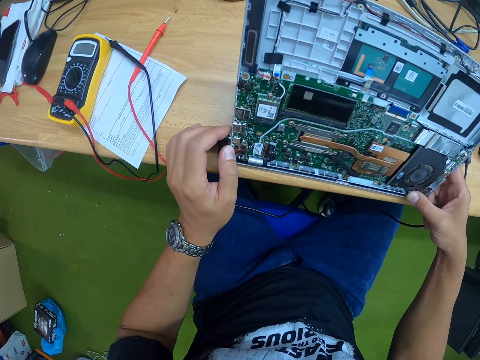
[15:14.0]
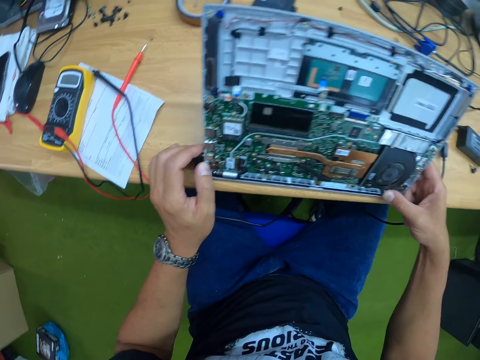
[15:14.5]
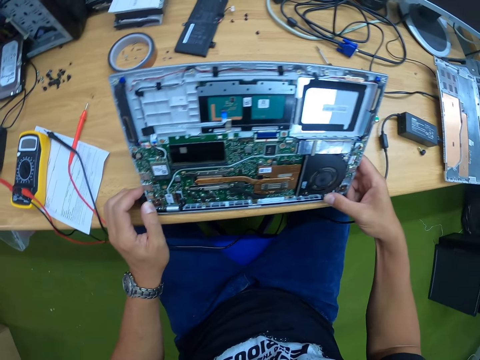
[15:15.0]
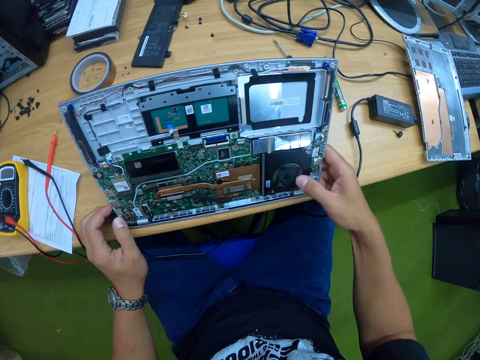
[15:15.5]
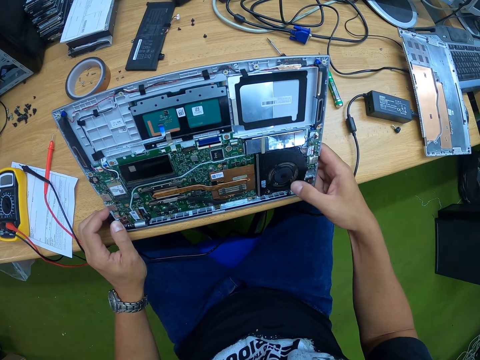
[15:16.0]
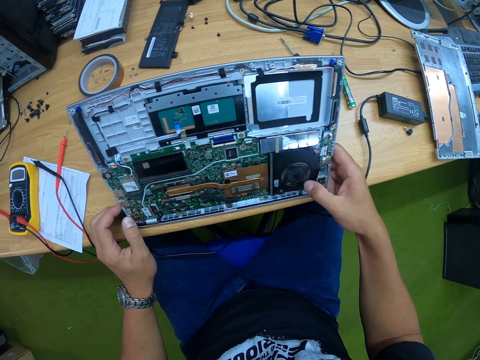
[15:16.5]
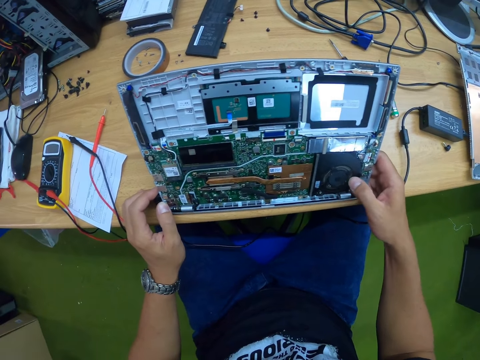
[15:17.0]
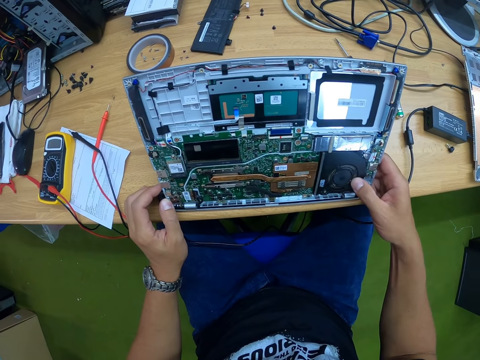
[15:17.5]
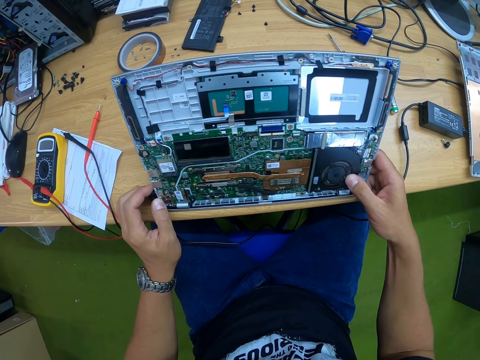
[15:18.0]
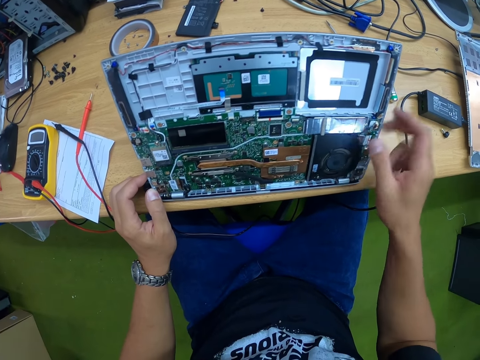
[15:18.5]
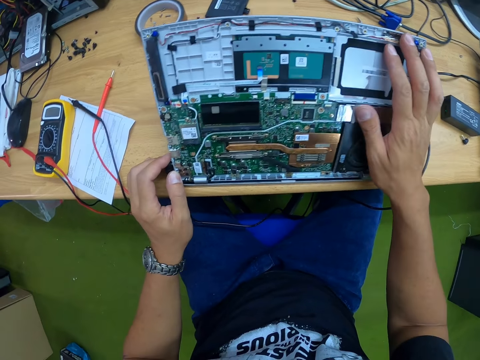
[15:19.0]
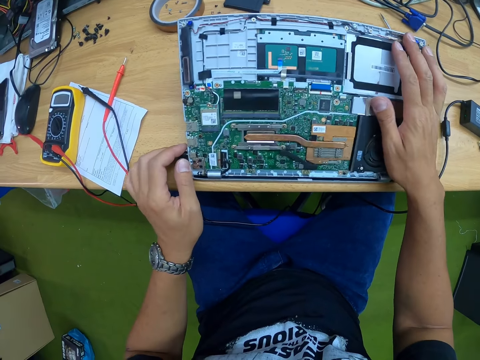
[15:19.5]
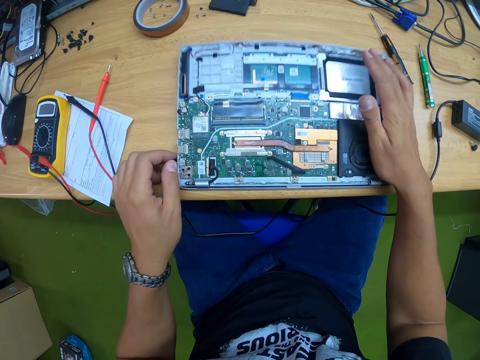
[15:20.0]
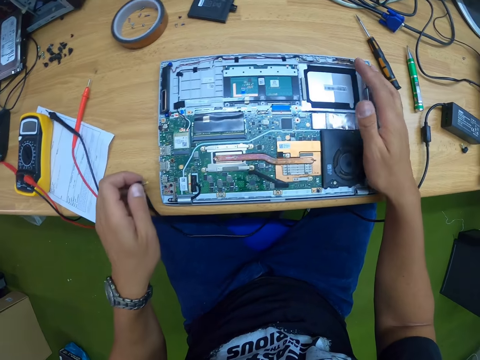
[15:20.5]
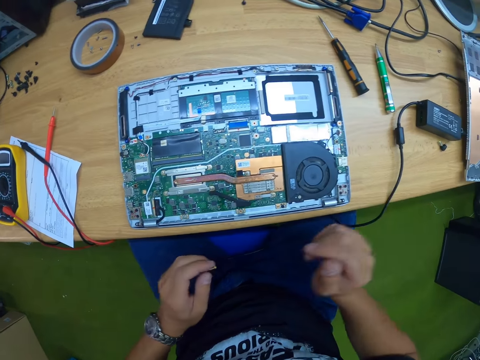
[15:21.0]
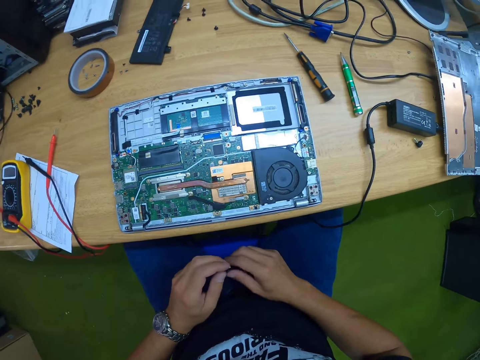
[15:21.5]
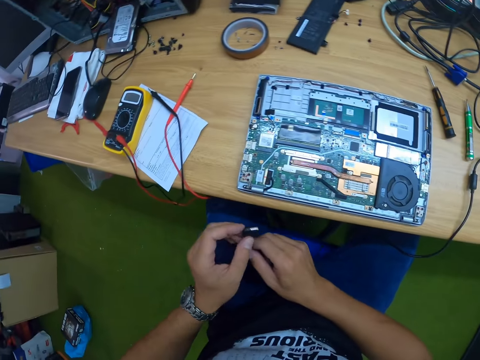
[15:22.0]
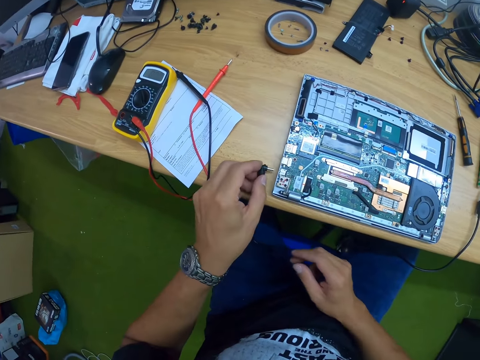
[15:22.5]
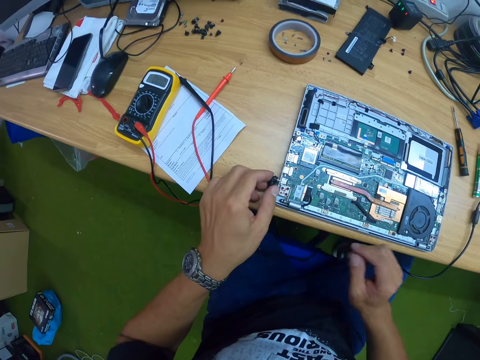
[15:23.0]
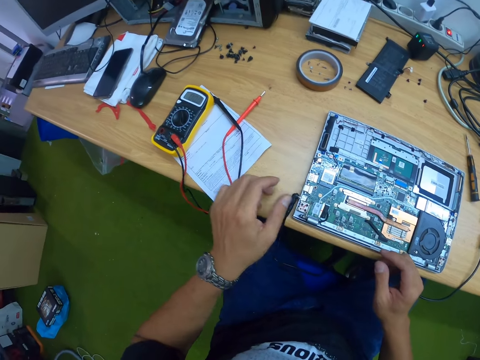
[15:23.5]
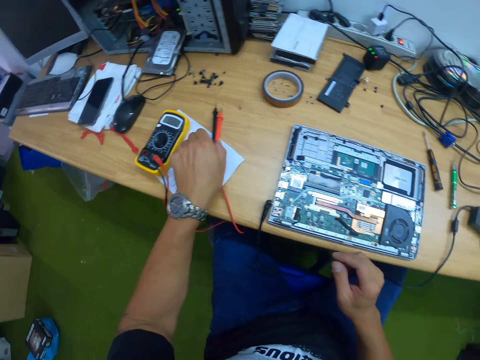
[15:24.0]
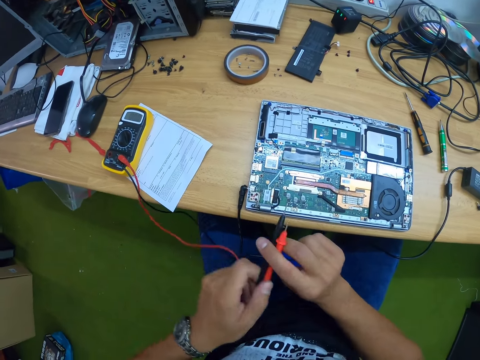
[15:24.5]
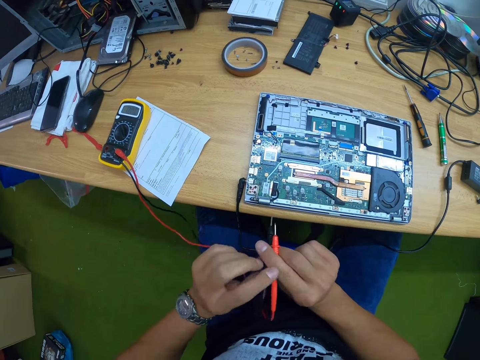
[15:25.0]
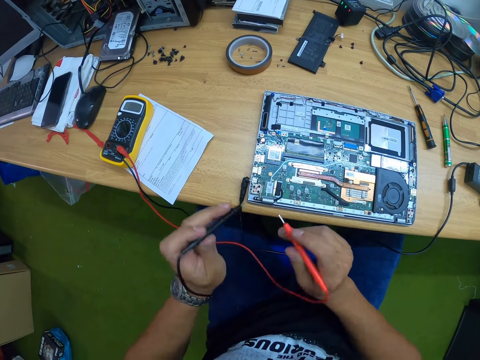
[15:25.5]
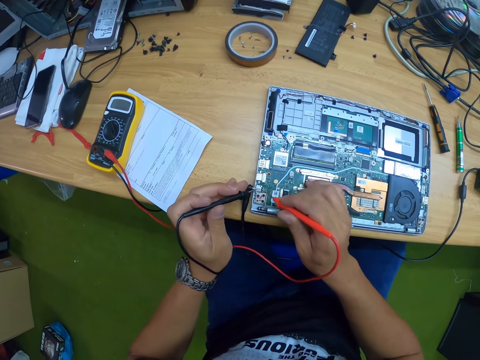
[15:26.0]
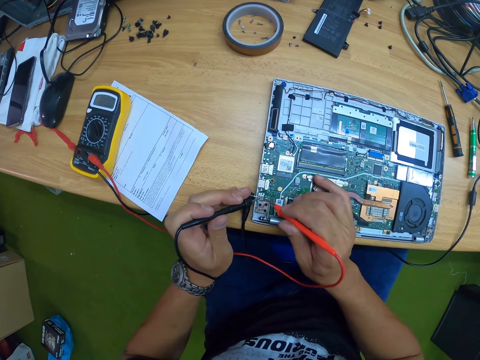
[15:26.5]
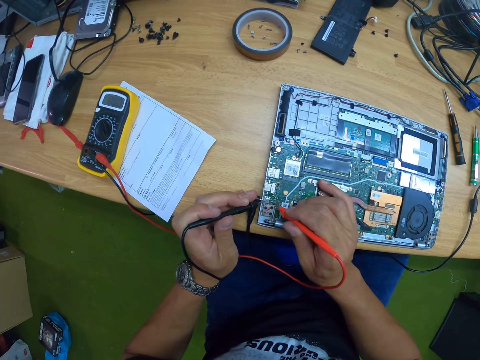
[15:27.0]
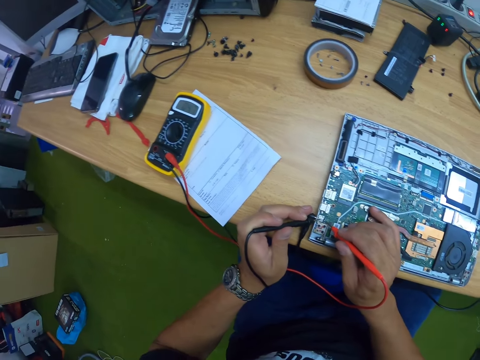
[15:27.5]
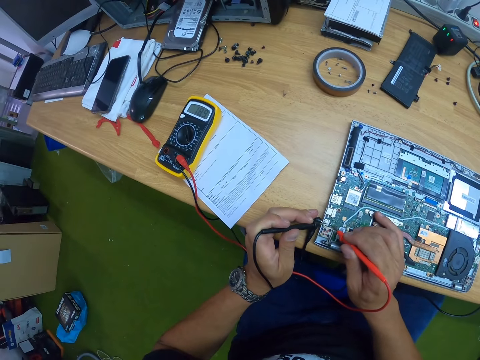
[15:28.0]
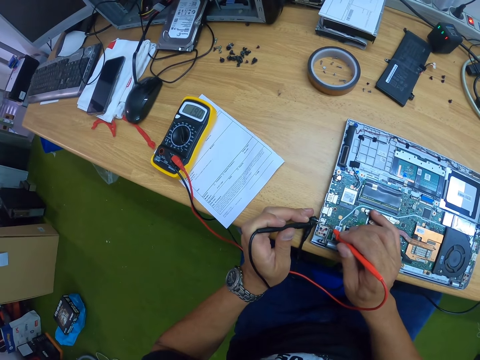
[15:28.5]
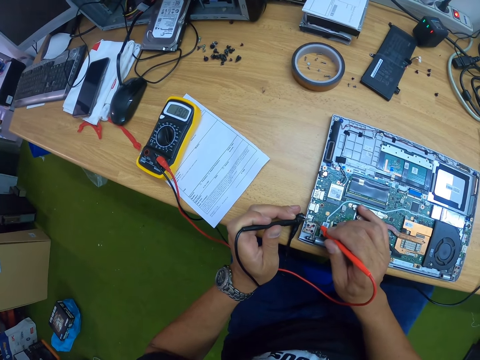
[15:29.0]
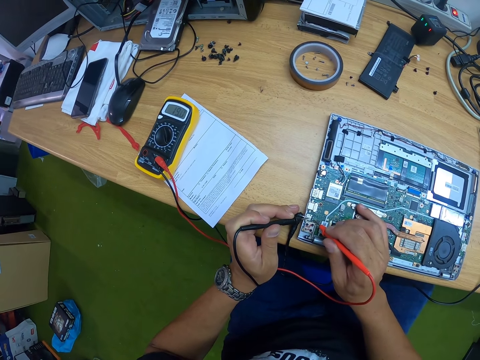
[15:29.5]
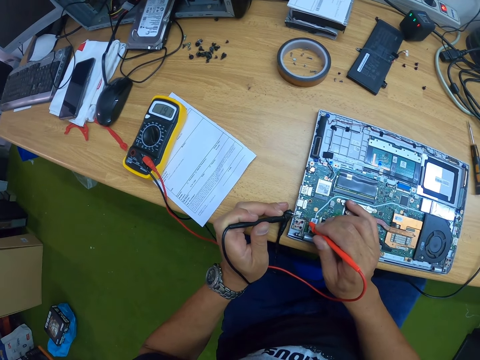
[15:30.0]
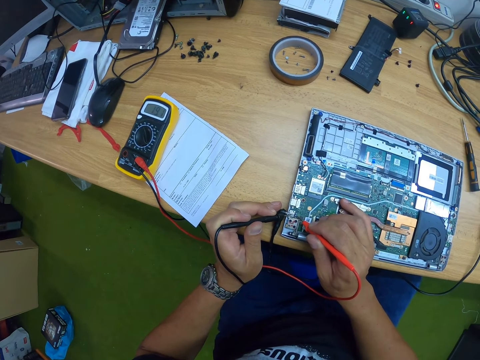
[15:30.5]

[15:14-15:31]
The camera wearer touches the fan. He closes the laptop with his right hand. He unplugs the laptop charger from the laptop with his left hand. He holds the laptop's charger with both hands. He plugs the laptop charger into the laptop with his left hand. He picks up the multimeter's test probes on the table with his left hand. He passes the multimeter's test probes in his left hand into his right hand. He holds the multimeter's test probes with both hands. He puts the multimeter tester on the laptop. He tests the laptop's motherboard with the multimeter's test probes in his hands.

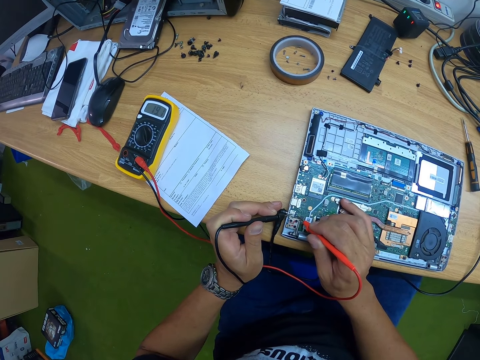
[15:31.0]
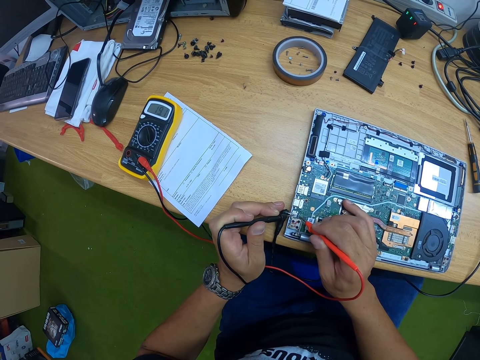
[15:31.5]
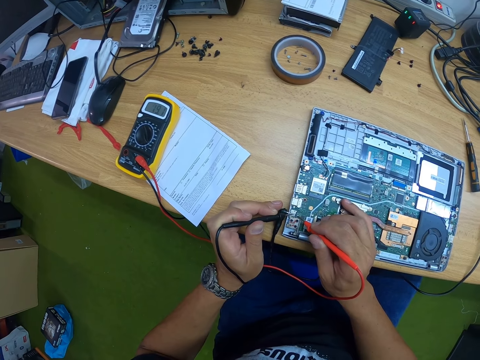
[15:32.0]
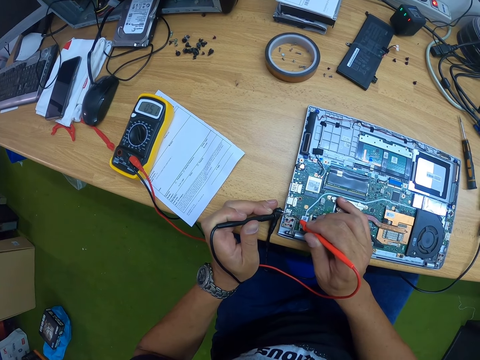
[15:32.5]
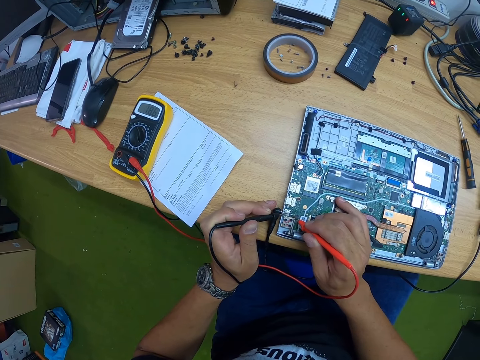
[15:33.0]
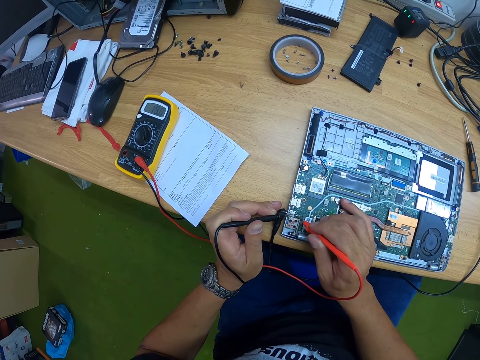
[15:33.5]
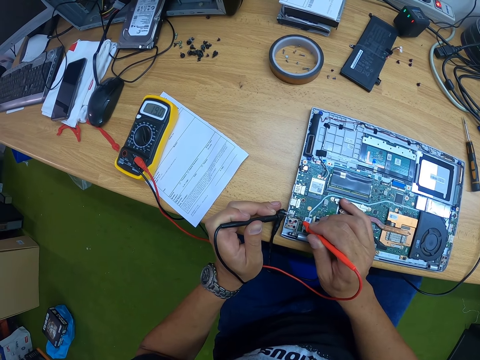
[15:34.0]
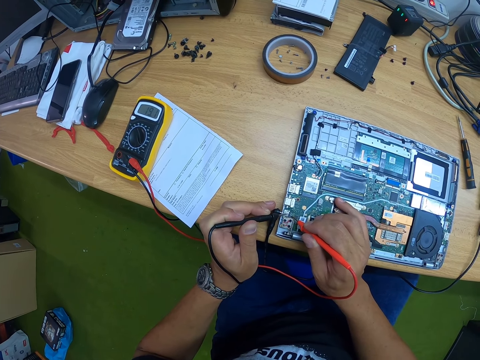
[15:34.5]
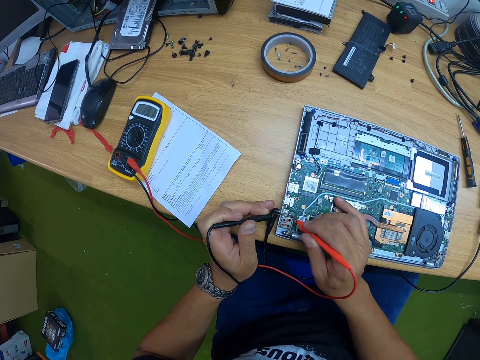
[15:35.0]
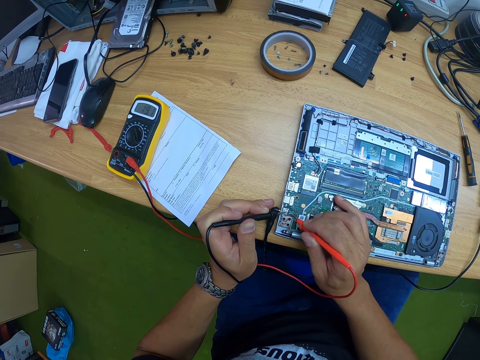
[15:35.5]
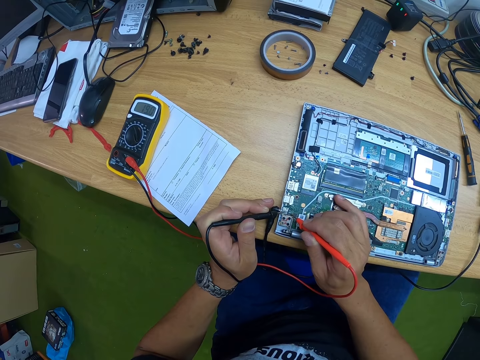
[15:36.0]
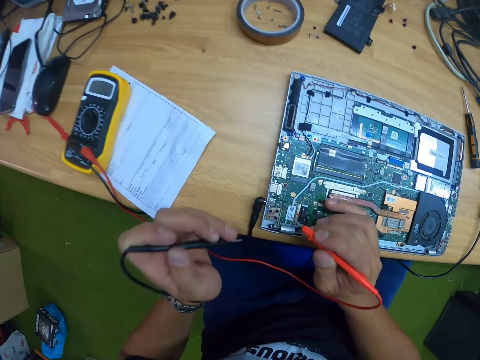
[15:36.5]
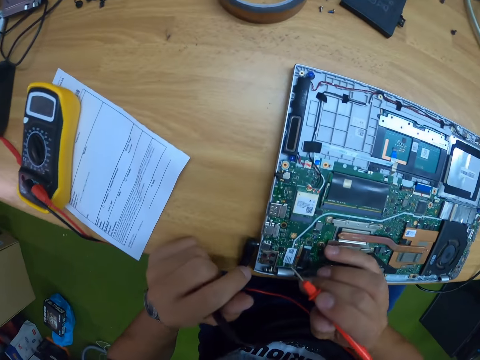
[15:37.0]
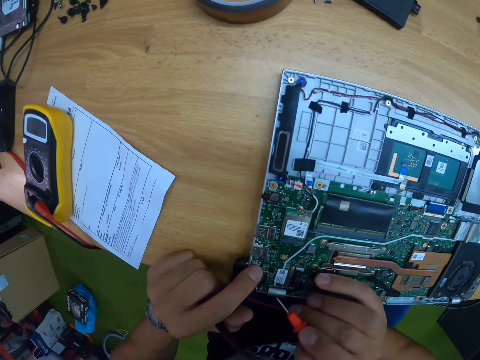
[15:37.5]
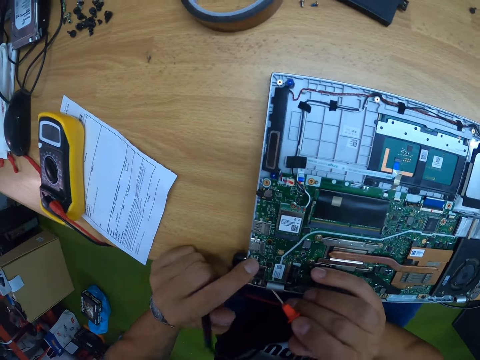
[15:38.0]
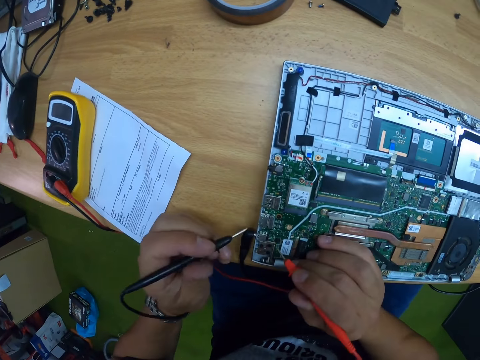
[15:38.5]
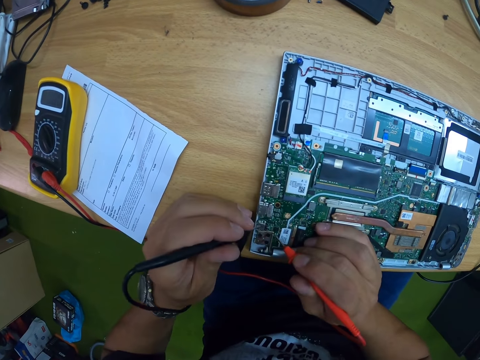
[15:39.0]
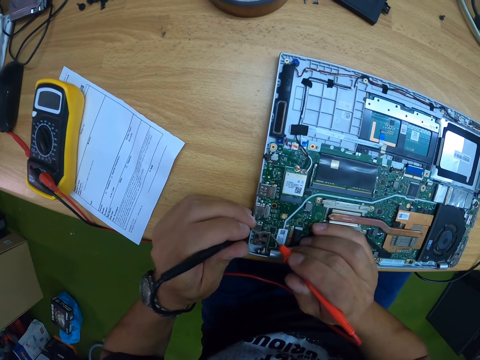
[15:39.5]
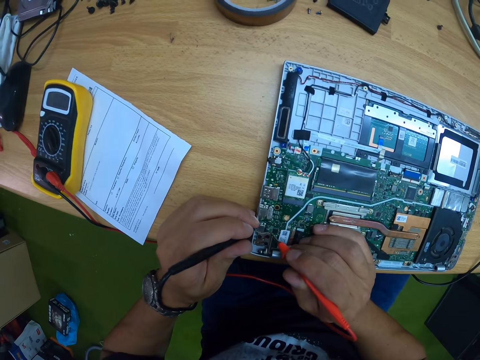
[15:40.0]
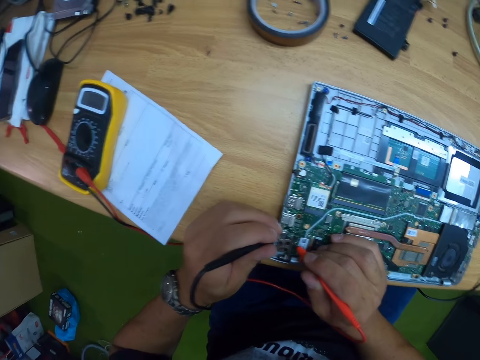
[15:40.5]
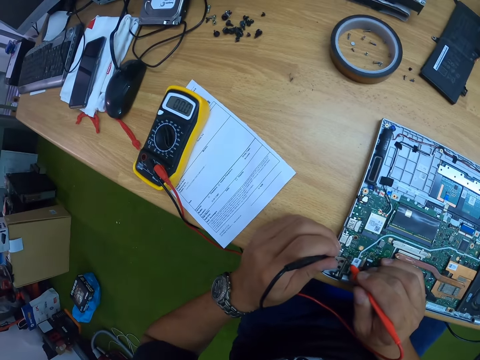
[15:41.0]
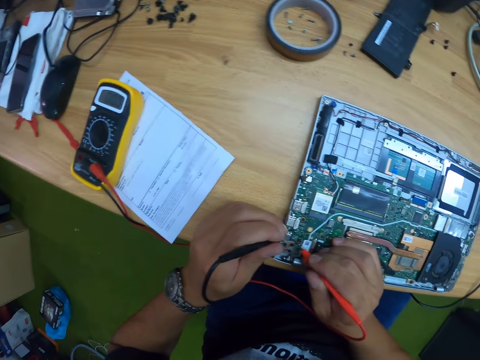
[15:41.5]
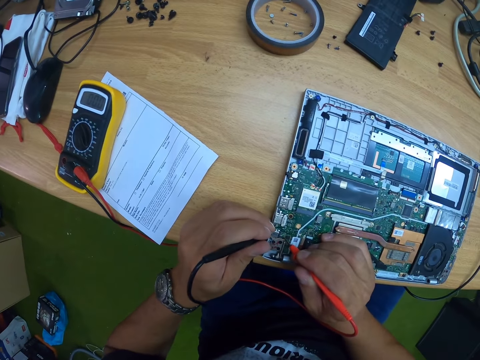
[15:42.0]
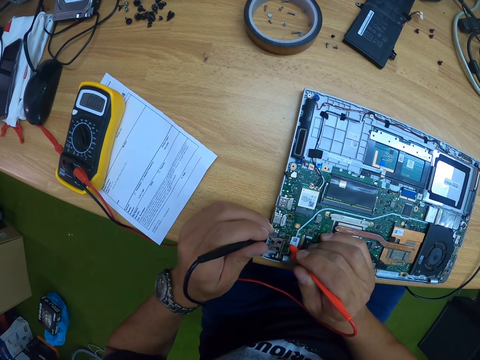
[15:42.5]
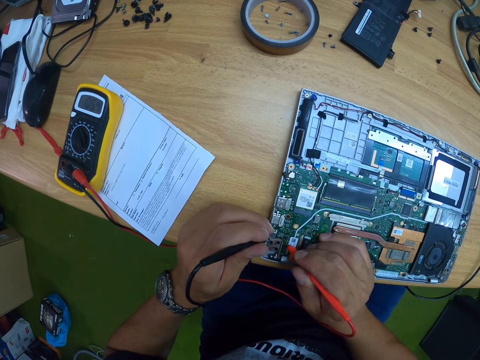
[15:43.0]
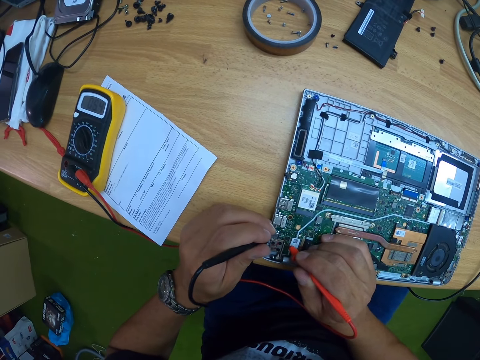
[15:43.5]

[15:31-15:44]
The camera wearer touches the laptop's motherboard with his right hand. He tests the laptop's motherboard with the multimeter's test probes in his hands. He puts the multimeter tester on the laptop.
